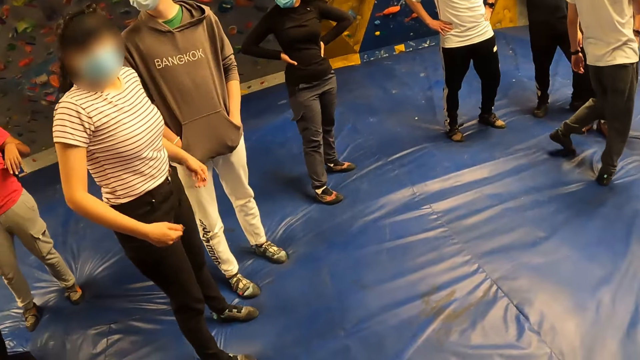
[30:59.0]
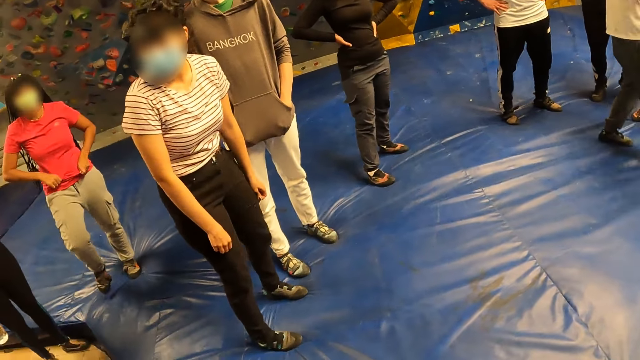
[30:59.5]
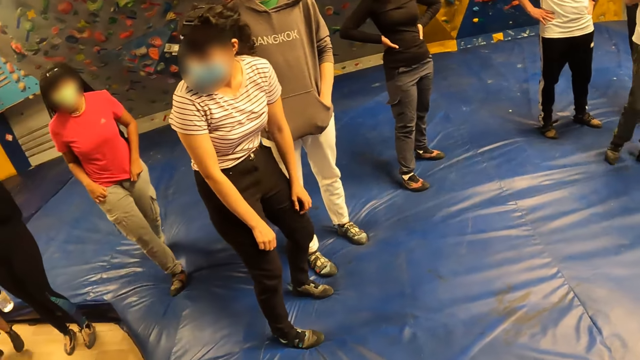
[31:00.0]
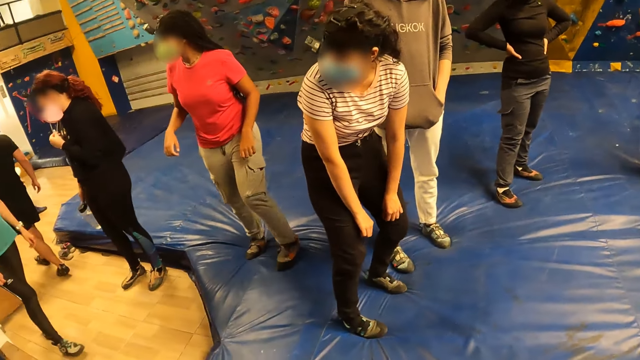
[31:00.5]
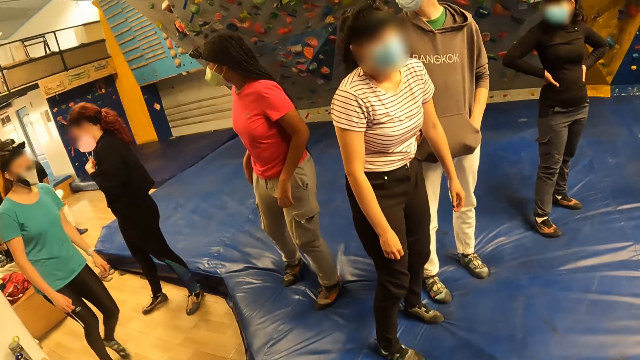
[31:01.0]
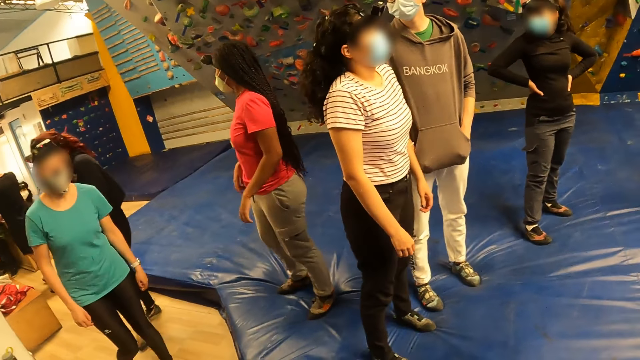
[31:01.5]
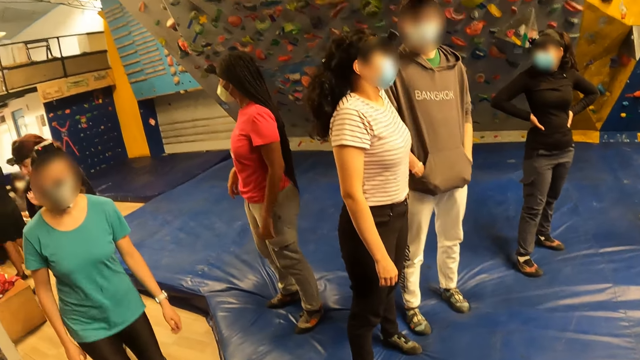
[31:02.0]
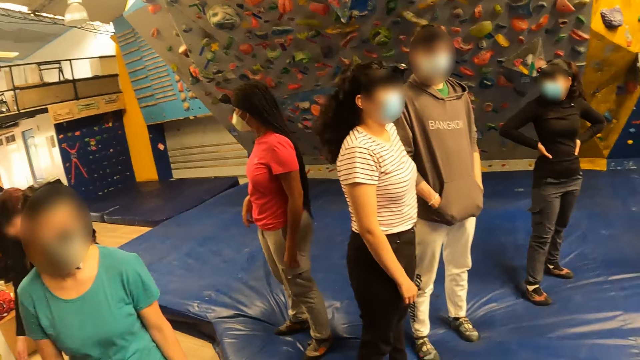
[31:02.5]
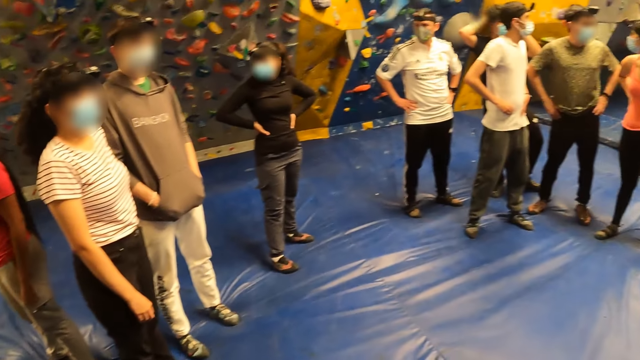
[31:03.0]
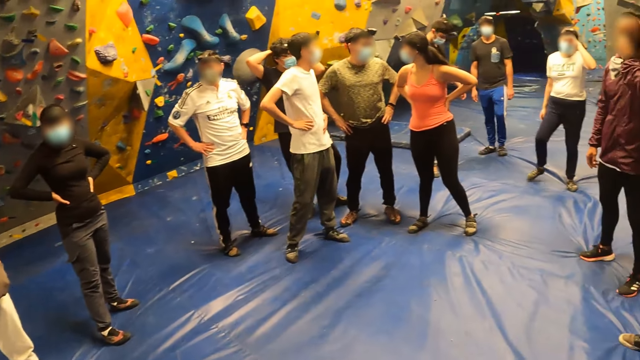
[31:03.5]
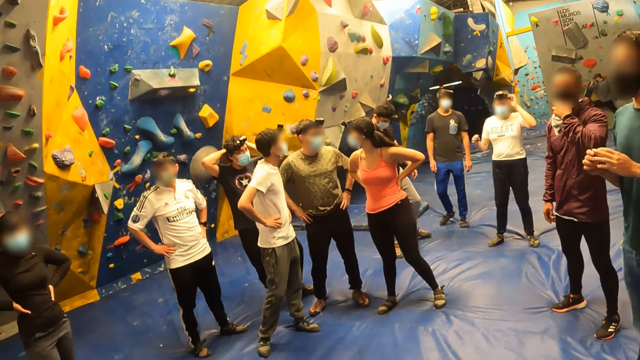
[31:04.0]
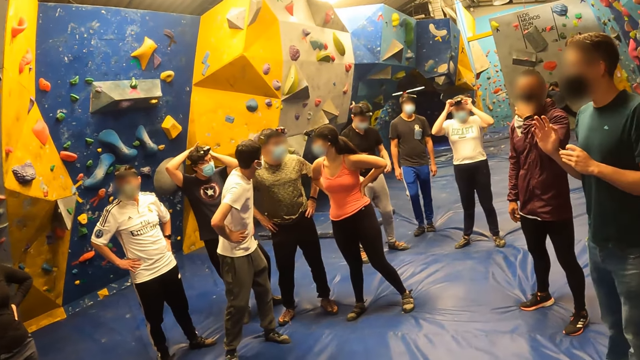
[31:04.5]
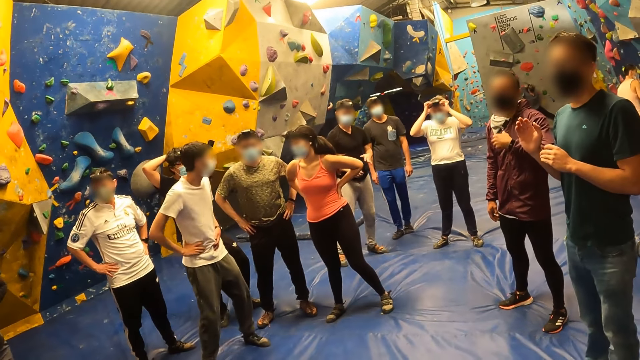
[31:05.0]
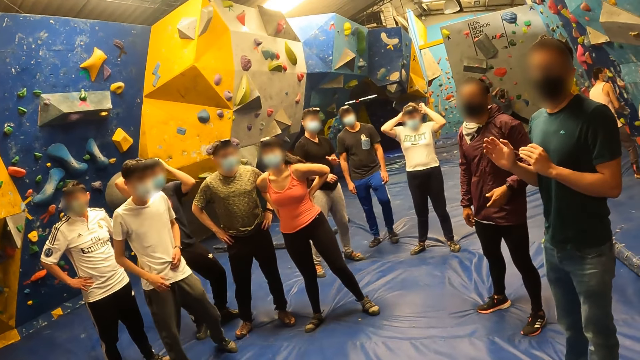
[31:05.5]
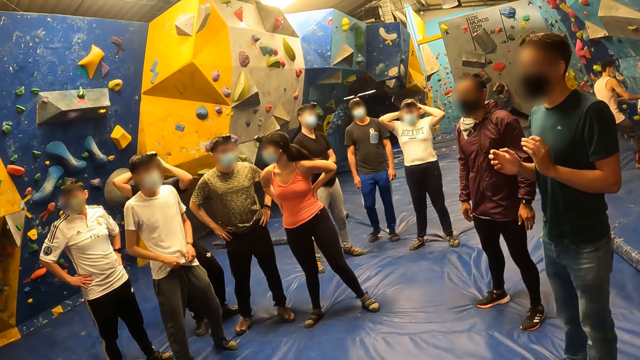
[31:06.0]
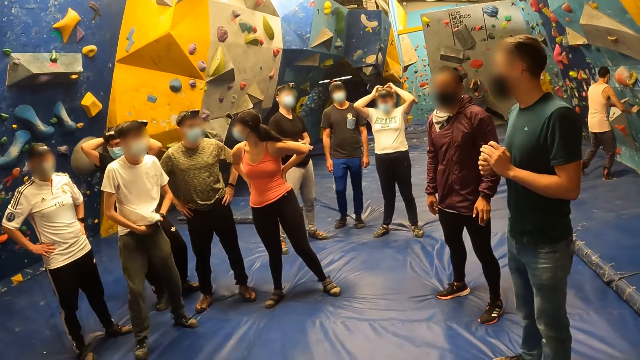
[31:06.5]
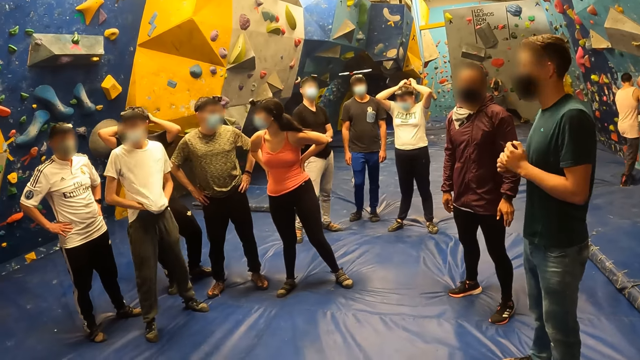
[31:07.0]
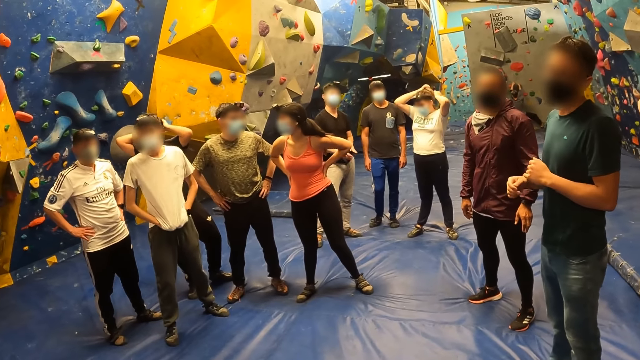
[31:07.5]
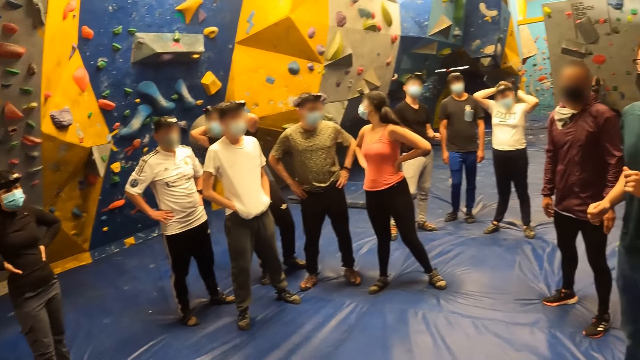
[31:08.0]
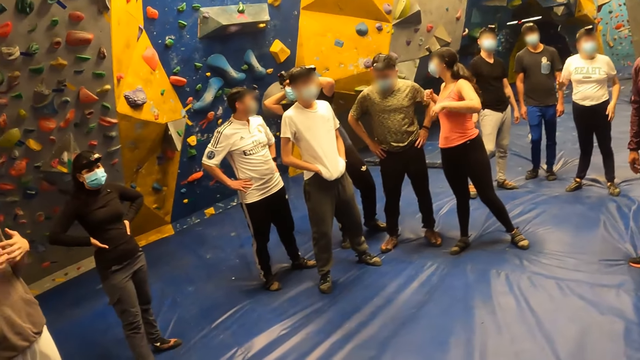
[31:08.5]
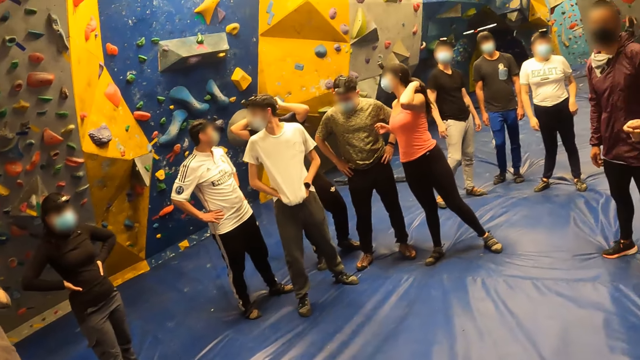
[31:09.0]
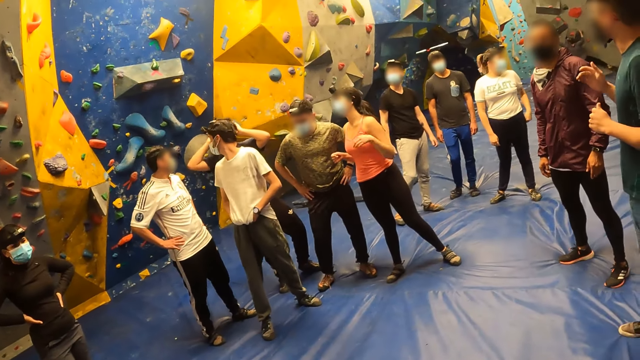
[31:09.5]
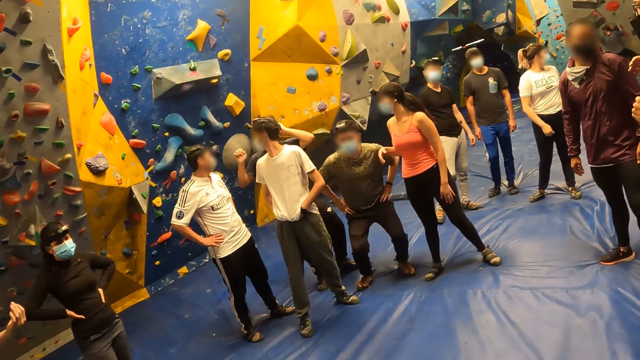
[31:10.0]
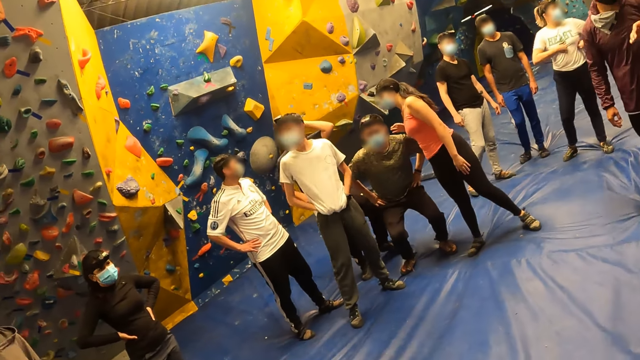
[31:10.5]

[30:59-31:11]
The instructor interacts with the camera wearer and a group of people.

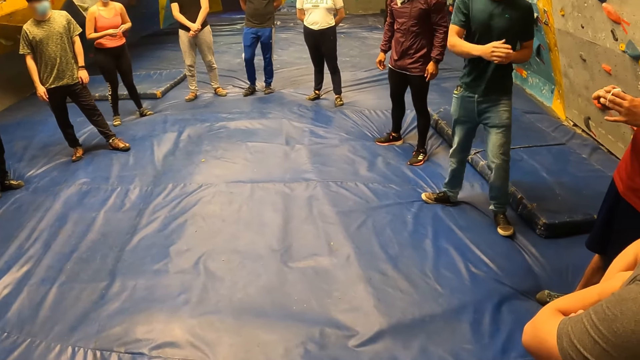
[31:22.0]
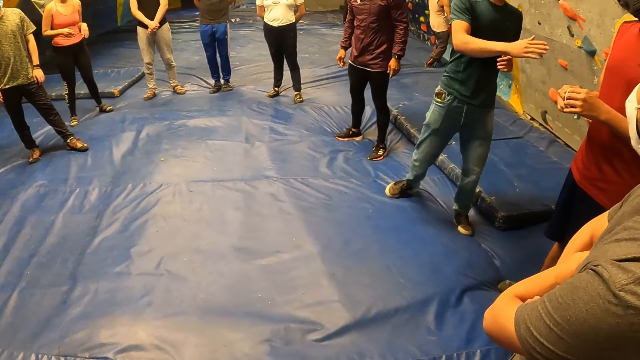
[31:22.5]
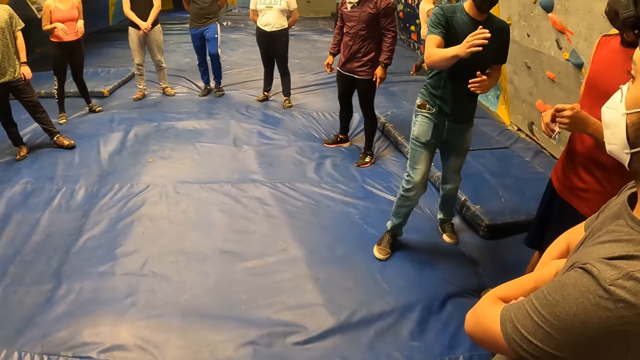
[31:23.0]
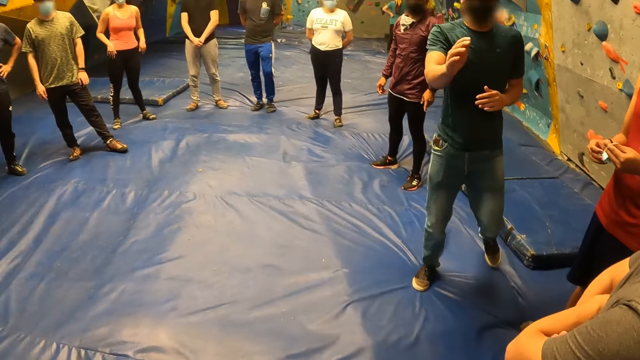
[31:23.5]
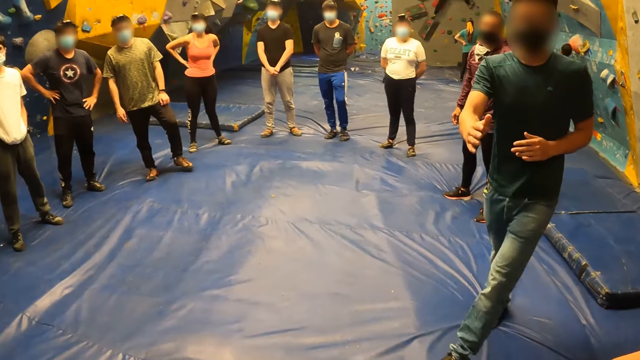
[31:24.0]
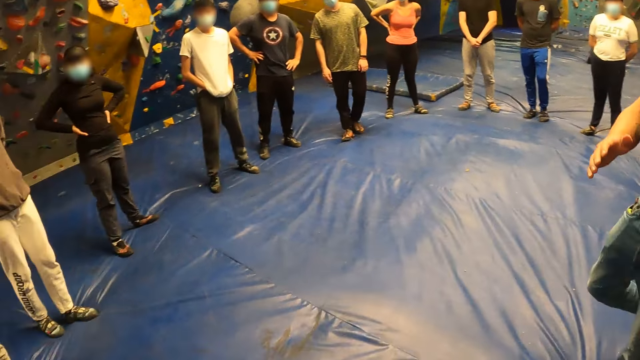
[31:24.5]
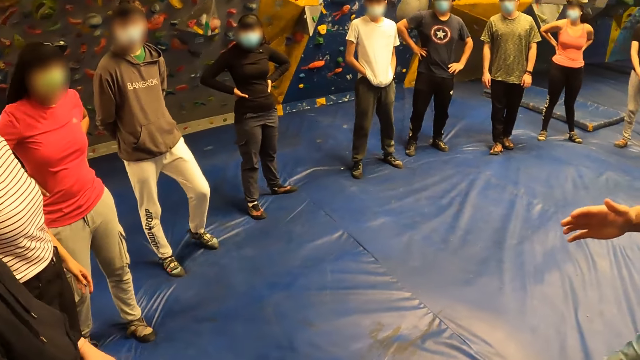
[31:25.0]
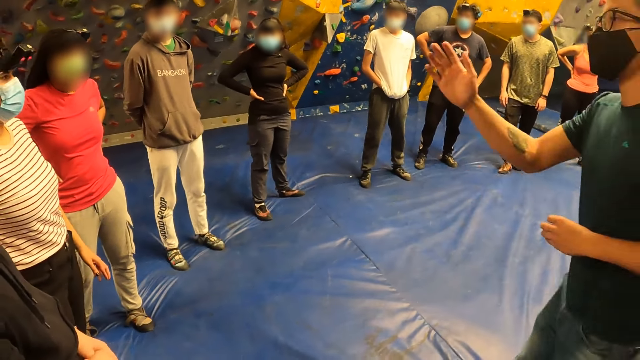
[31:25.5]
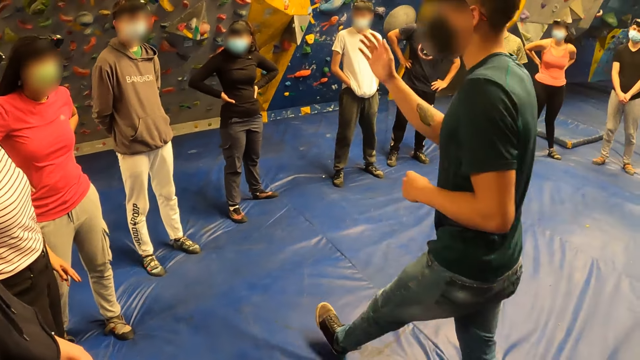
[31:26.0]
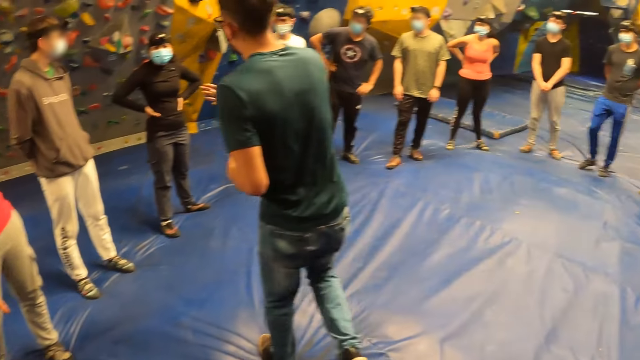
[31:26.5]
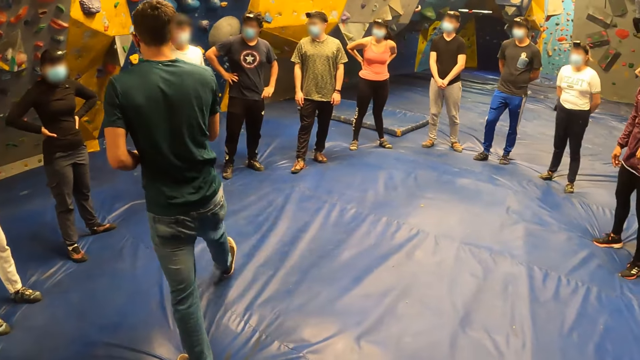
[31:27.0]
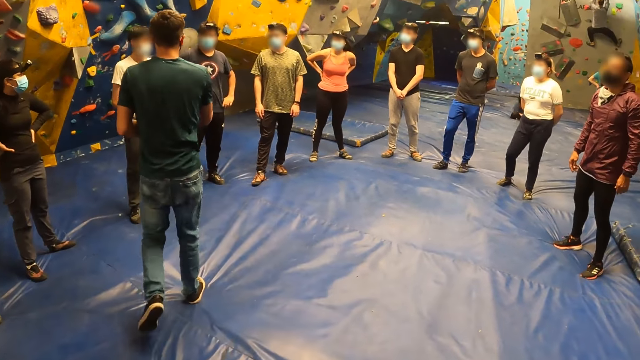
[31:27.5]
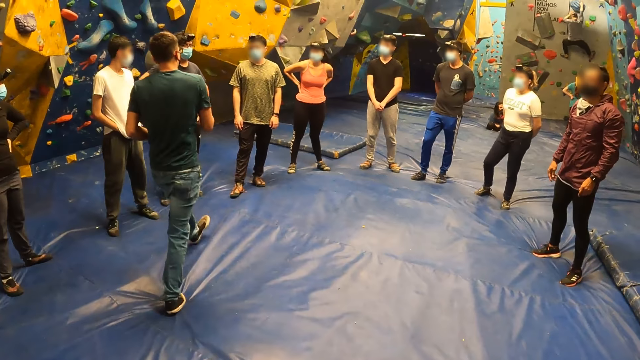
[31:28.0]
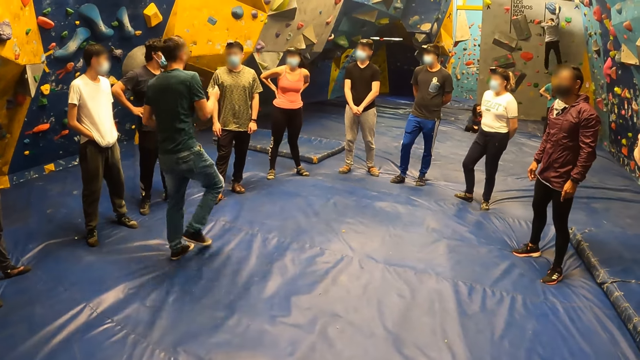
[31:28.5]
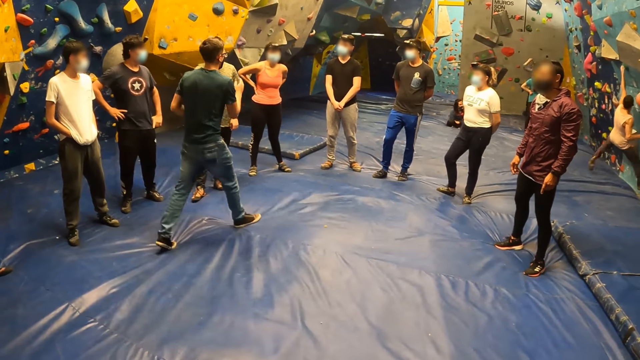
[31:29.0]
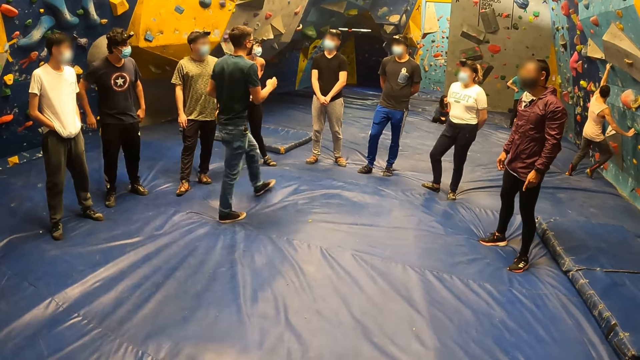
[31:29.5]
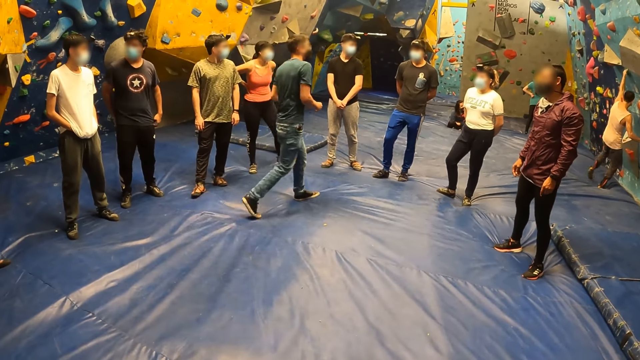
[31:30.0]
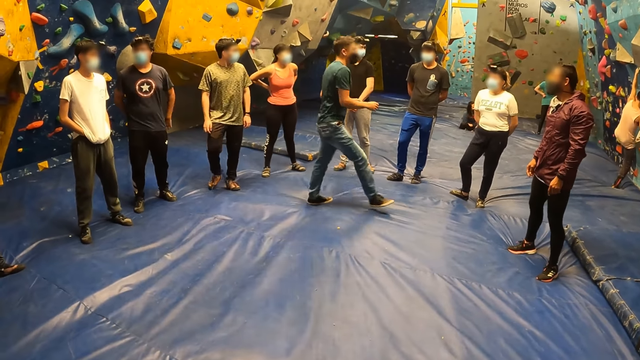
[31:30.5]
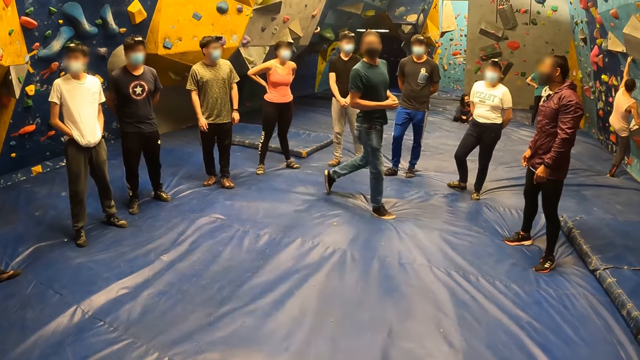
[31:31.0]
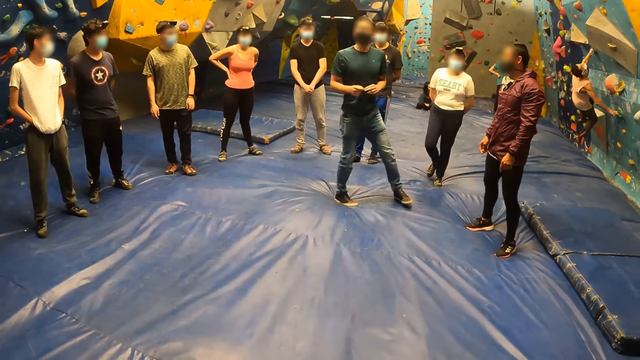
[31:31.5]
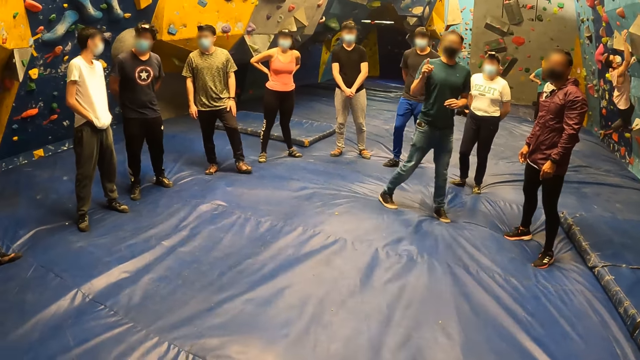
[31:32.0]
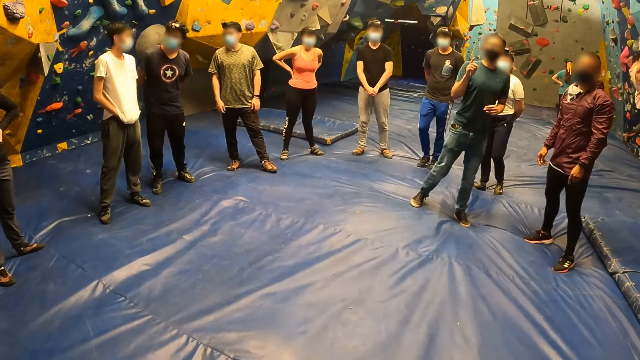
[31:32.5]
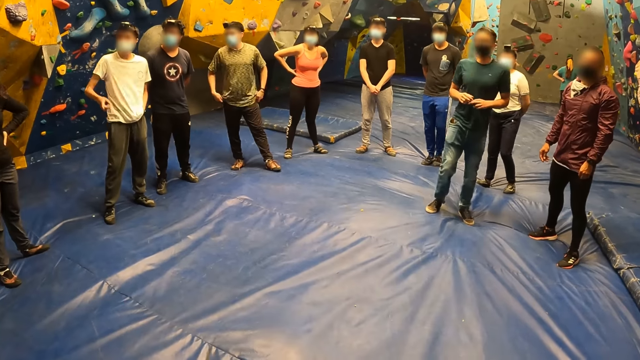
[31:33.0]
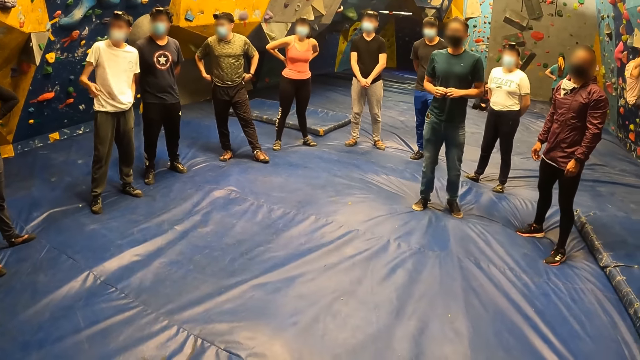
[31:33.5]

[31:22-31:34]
The instructor interacts with the camera wearer and a group of people. A man walks around the circle. The man counts with his hands. Another man climbs the slab climbing wall with both hands and legs.
